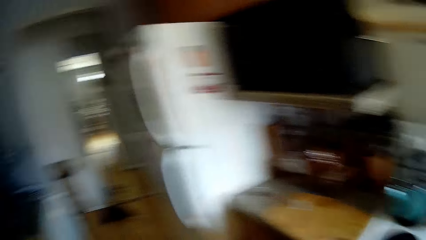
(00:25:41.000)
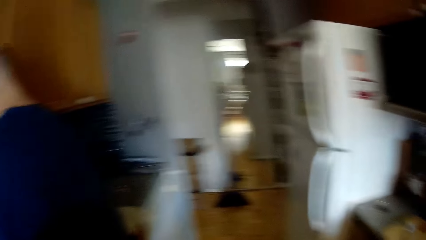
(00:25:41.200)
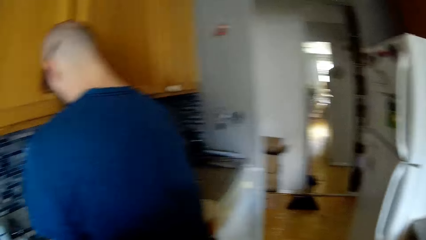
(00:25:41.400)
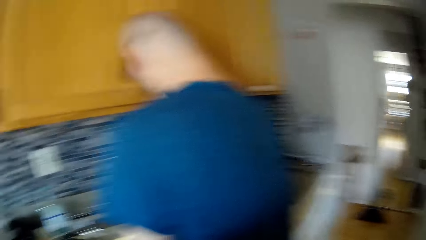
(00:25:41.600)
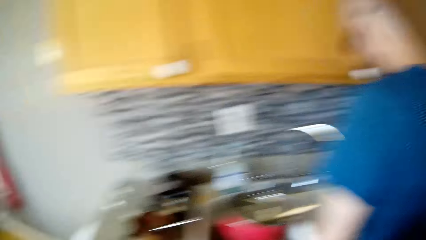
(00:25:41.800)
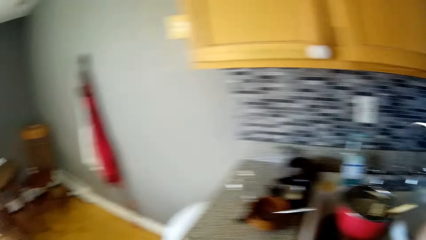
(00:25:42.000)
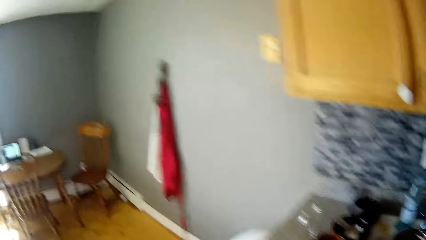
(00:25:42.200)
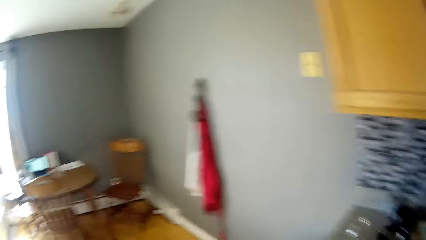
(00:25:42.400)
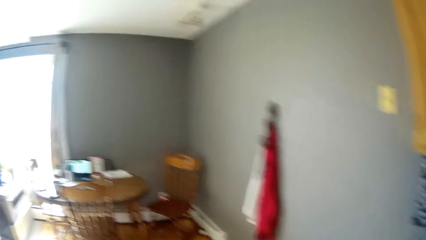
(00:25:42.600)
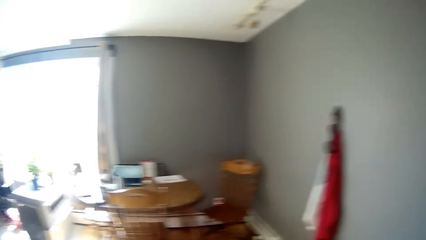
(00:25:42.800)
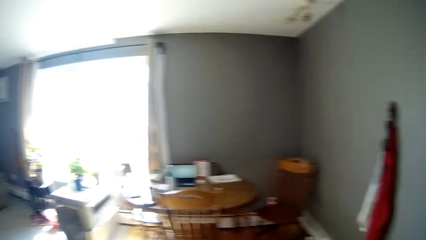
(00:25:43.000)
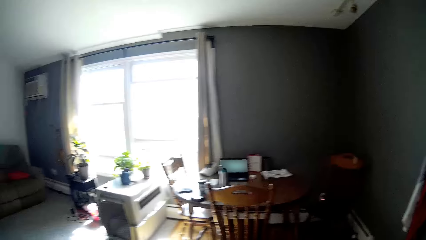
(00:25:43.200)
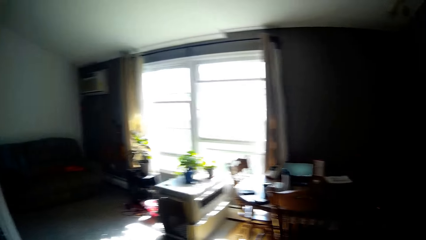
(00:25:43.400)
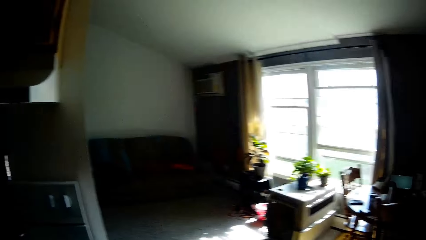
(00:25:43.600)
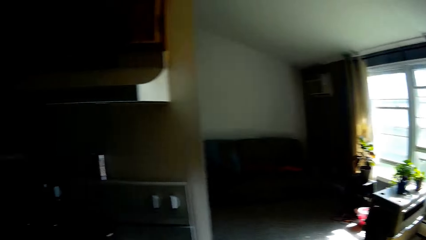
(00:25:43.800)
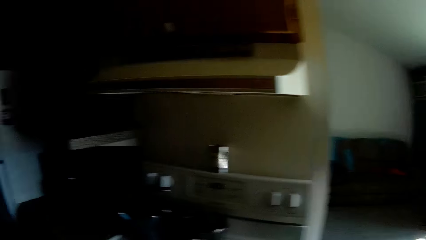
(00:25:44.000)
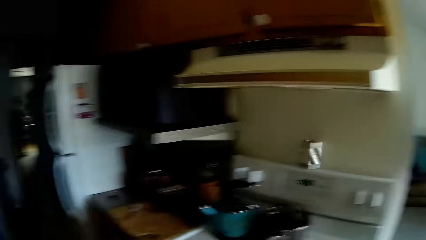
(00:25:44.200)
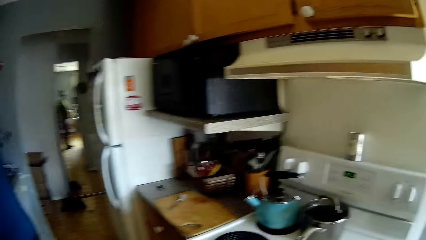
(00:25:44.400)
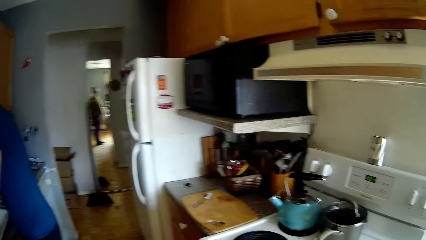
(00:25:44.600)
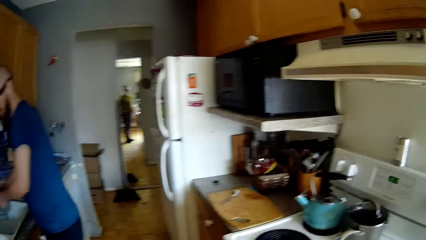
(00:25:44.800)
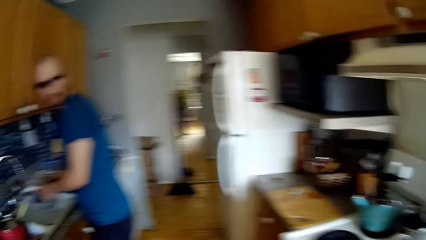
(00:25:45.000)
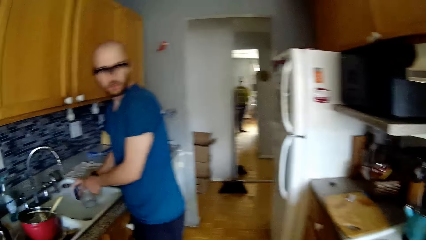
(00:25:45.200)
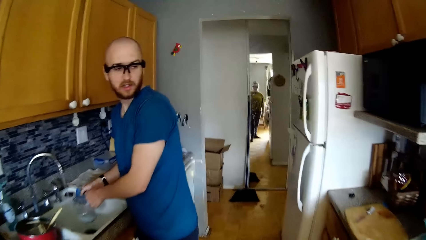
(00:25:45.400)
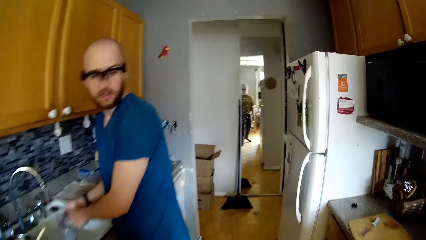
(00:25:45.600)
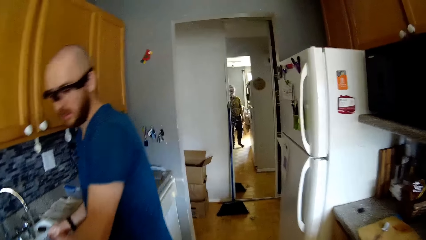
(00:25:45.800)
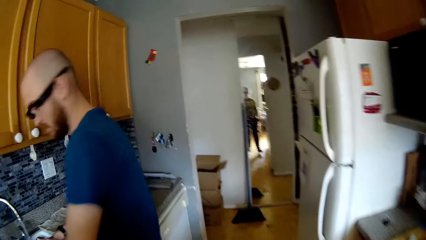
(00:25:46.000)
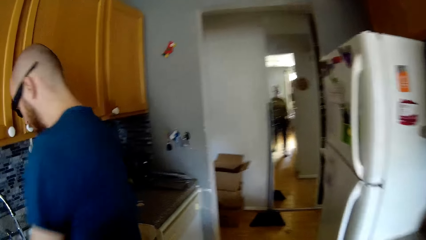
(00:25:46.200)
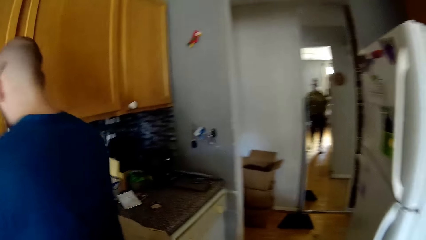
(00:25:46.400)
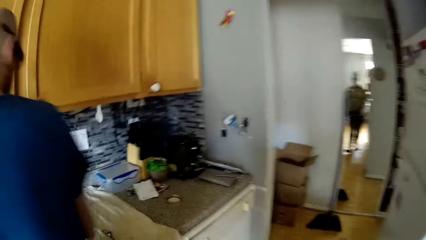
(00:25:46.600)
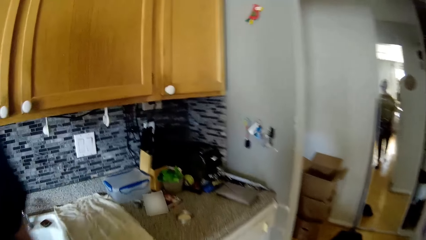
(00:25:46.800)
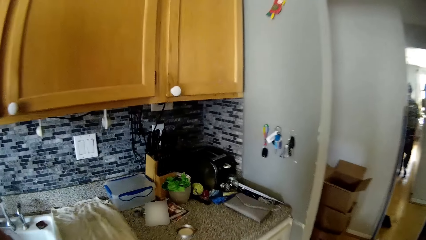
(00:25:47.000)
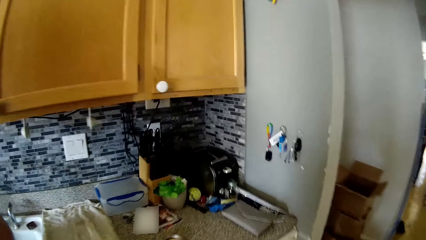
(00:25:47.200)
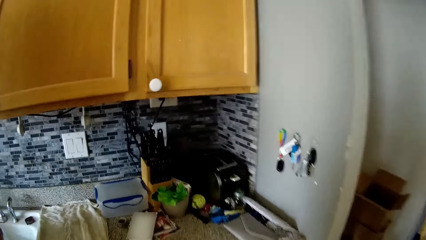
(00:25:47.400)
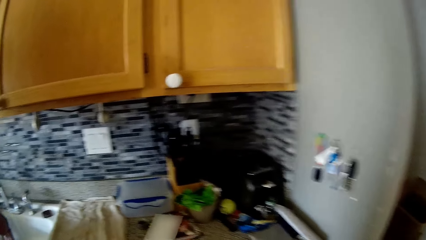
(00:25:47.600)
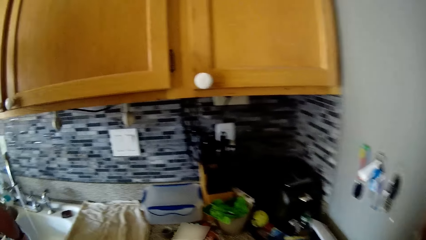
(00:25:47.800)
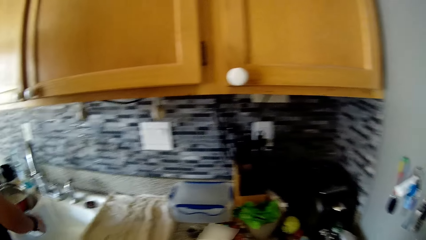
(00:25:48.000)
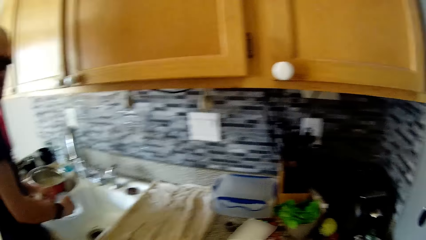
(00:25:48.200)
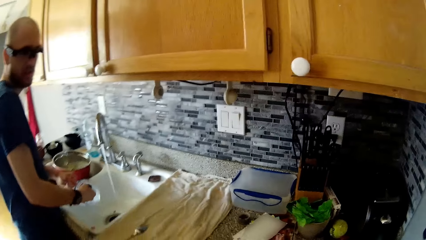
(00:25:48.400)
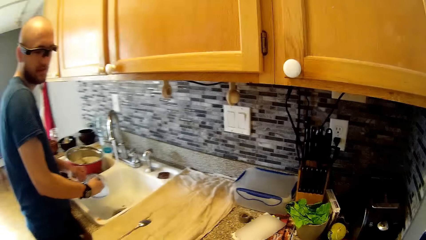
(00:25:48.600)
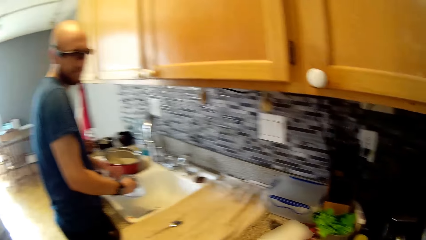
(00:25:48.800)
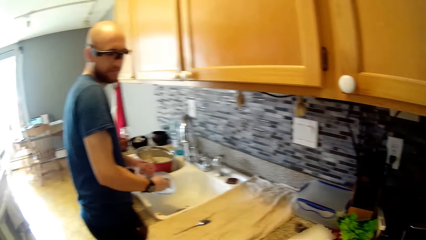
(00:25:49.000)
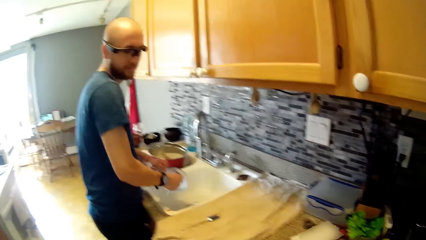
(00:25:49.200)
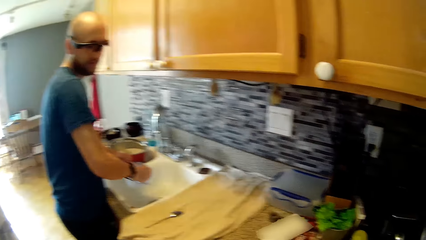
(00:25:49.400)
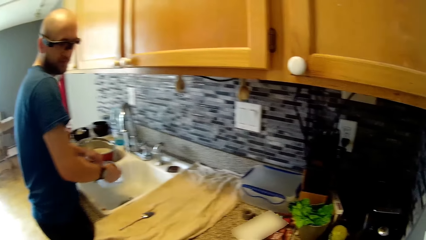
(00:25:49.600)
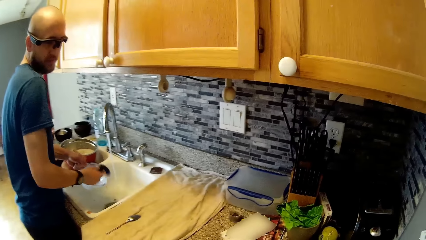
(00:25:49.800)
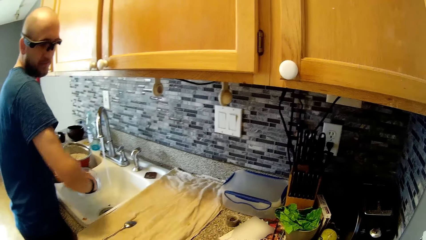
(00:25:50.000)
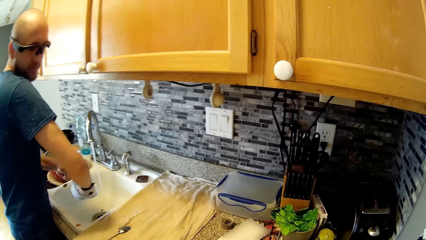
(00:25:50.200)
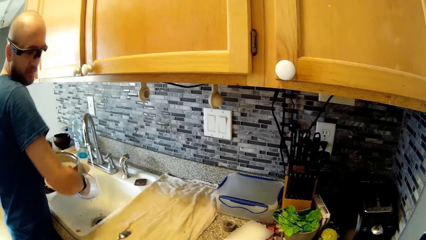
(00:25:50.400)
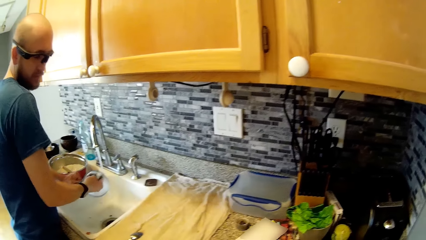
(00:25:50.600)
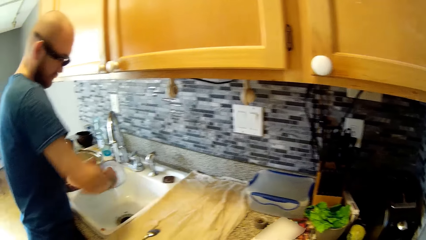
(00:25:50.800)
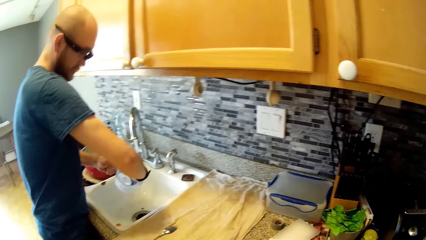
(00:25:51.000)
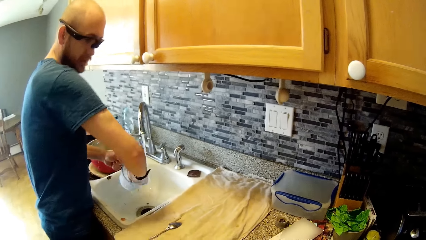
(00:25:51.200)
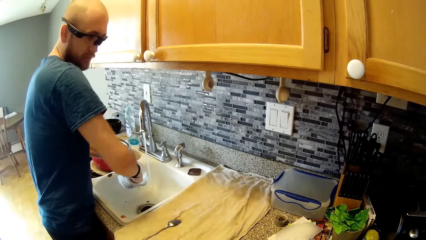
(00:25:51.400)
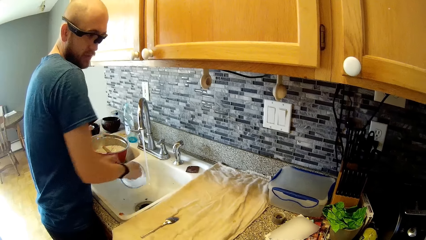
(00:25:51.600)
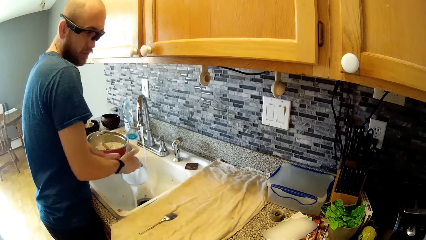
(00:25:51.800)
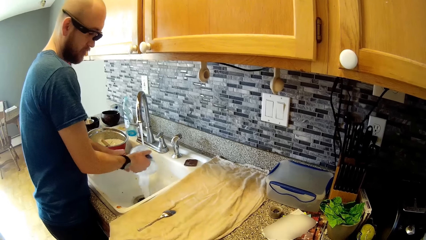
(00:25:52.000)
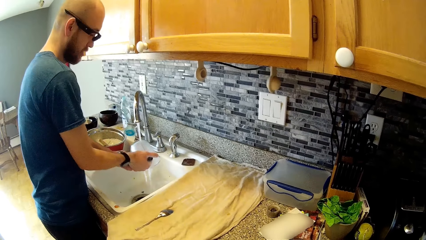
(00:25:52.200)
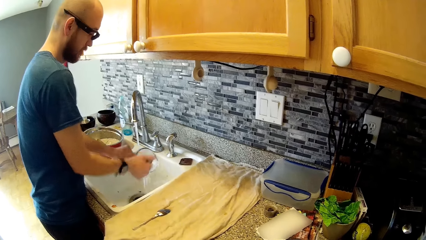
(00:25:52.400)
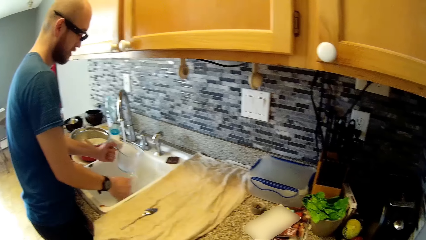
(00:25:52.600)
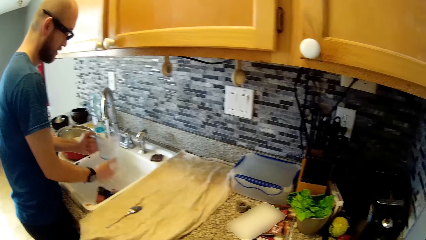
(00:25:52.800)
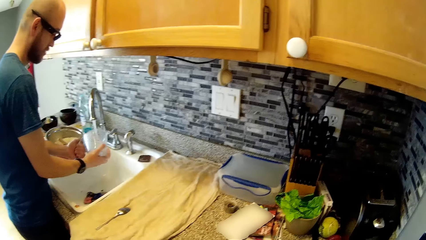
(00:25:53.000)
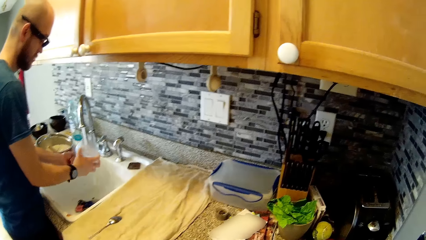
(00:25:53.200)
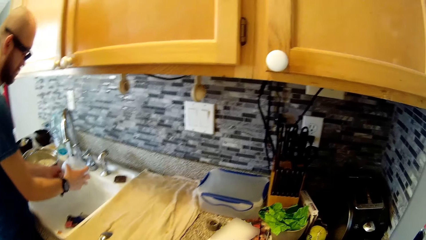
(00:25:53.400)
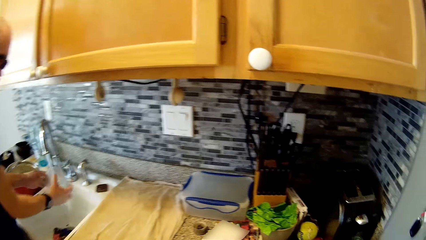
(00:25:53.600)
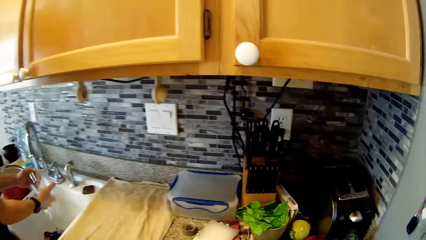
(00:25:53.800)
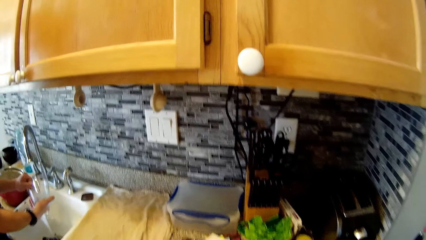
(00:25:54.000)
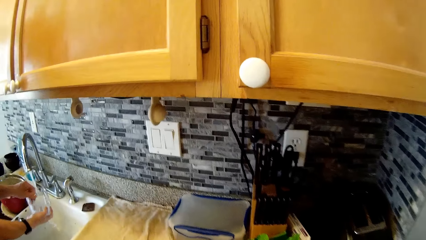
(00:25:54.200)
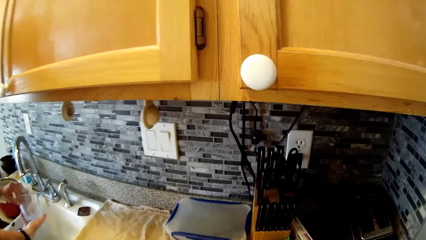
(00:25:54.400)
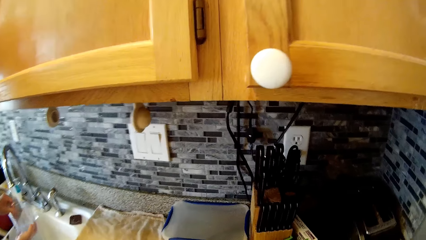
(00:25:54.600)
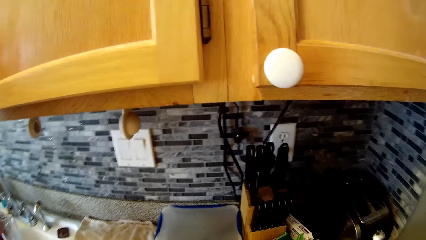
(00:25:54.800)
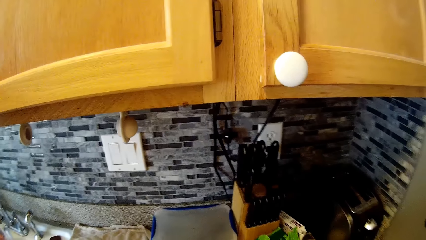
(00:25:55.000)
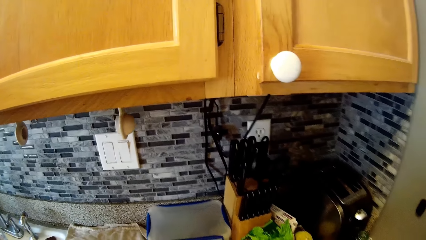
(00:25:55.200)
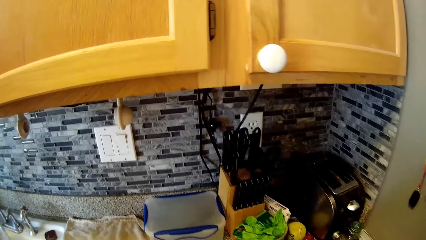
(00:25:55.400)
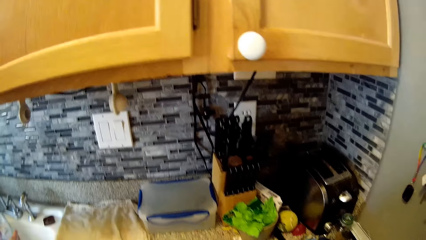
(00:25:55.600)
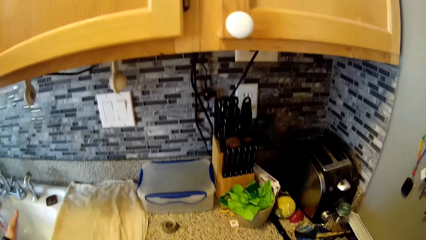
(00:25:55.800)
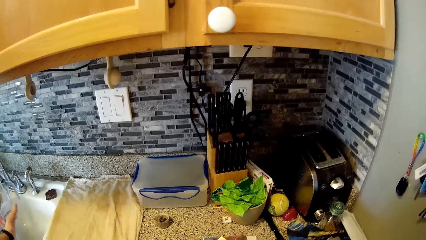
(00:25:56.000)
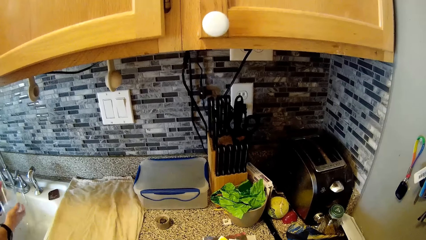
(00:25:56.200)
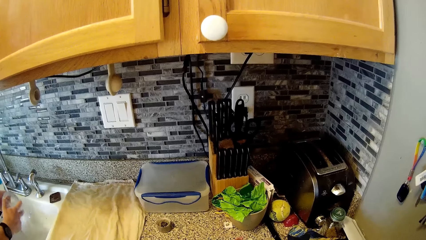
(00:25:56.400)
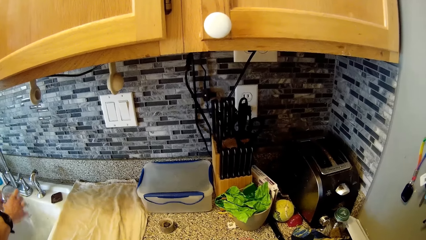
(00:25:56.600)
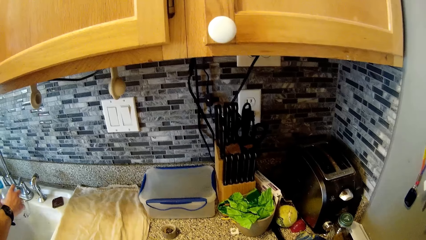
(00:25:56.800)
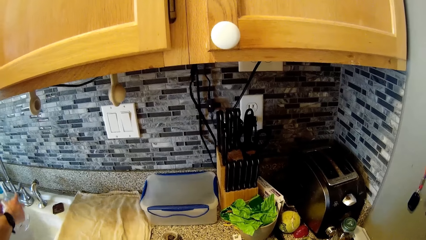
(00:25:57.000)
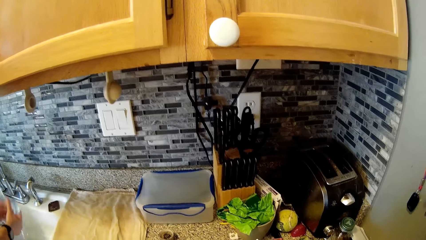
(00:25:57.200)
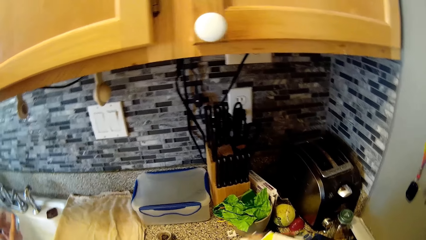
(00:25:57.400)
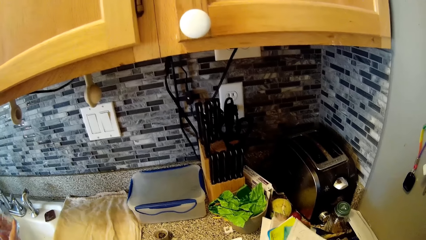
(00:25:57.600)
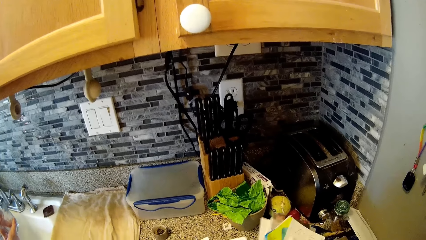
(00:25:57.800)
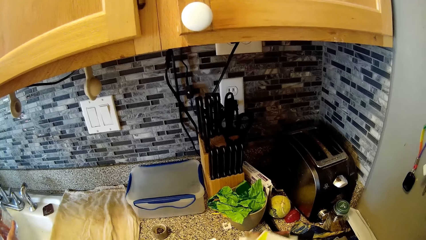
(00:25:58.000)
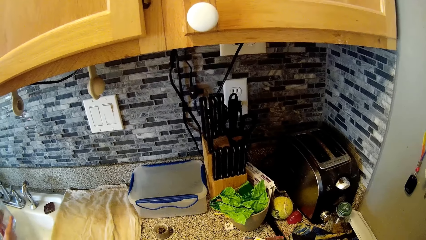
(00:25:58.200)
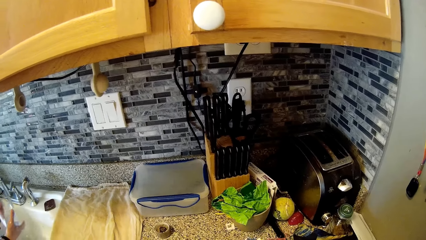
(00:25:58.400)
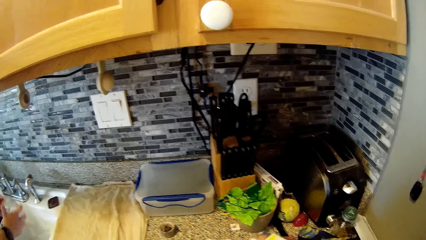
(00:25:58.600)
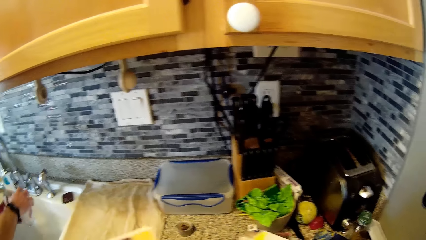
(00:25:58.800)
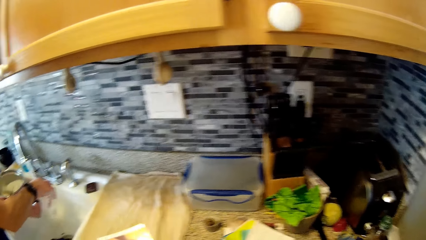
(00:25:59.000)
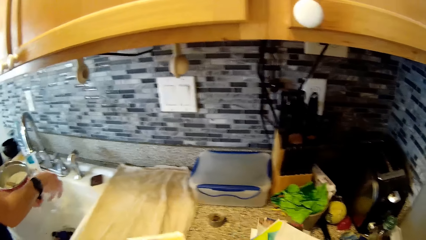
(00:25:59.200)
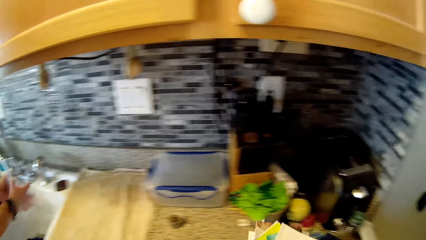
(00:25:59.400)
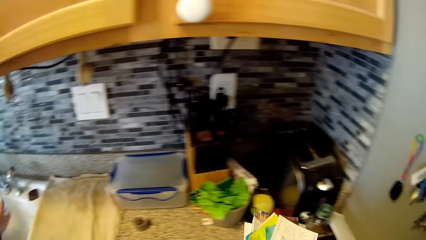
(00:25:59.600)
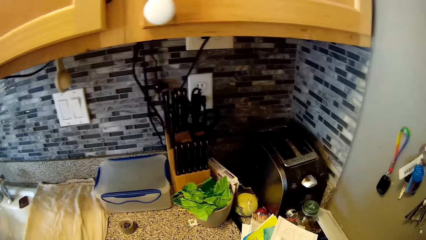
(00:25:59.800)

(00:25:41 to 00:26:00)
The camera wearer looks around. A man drops the sponge in the sink with his right hand. The camera wearer interacts with the man. The man rinses the cup in the sink. The camera wearer looks through some pictures in her hand. She takes a piece of paper from the surface.
